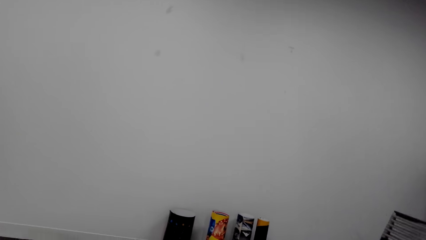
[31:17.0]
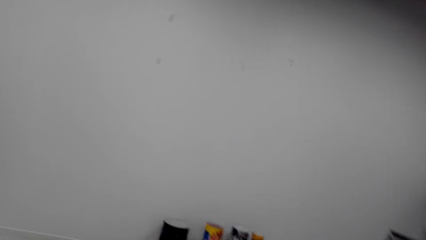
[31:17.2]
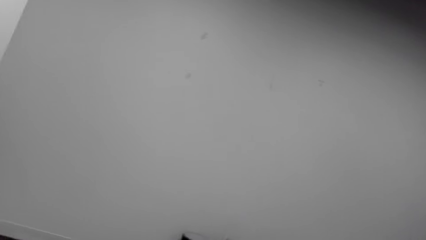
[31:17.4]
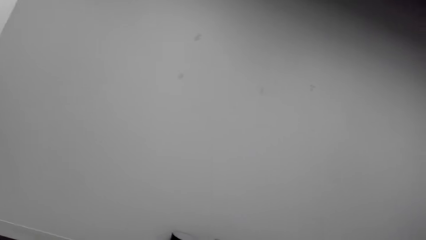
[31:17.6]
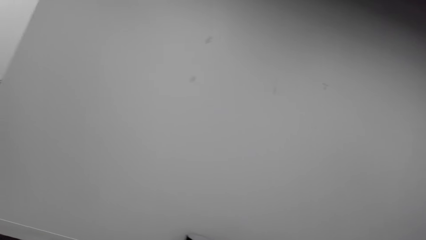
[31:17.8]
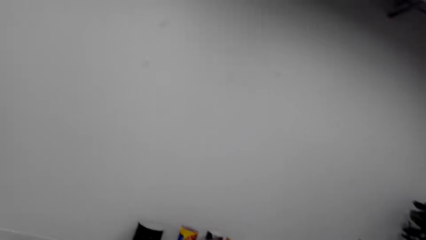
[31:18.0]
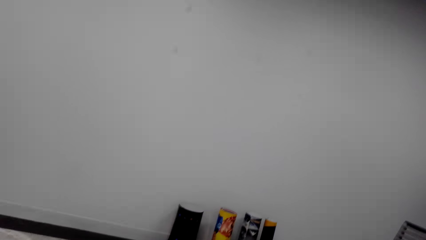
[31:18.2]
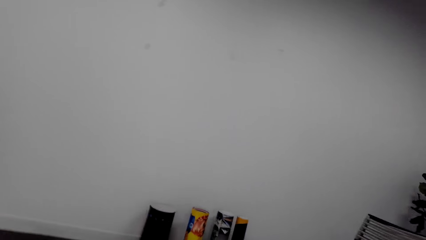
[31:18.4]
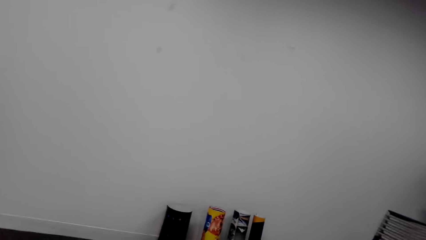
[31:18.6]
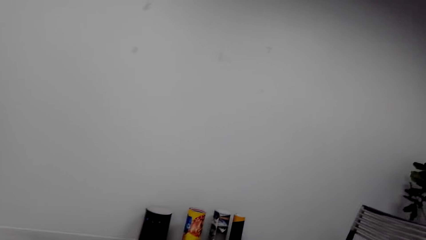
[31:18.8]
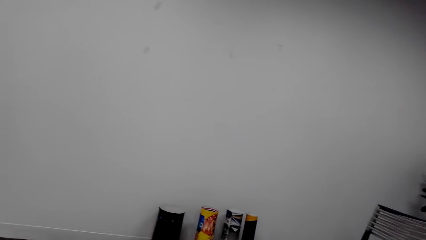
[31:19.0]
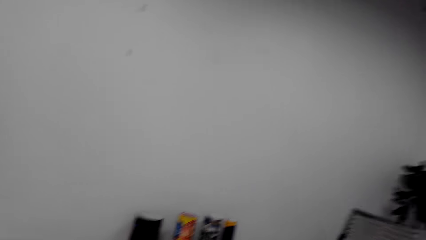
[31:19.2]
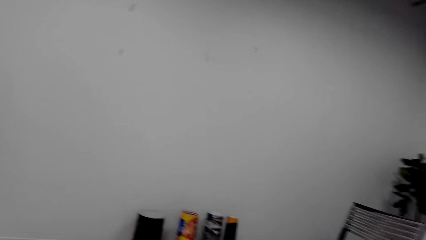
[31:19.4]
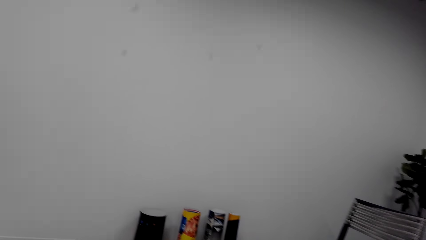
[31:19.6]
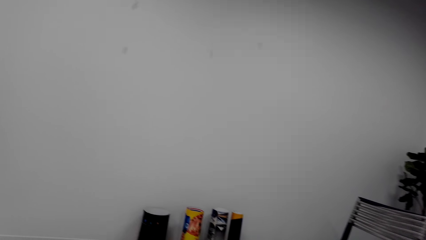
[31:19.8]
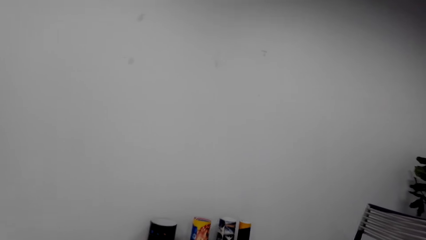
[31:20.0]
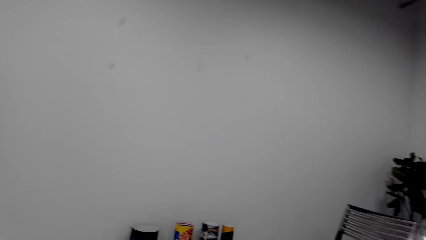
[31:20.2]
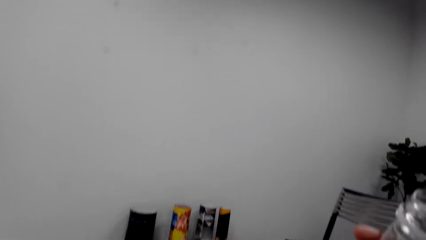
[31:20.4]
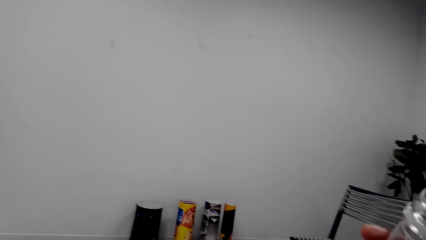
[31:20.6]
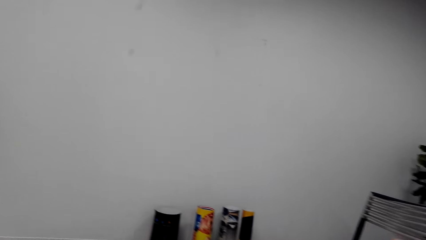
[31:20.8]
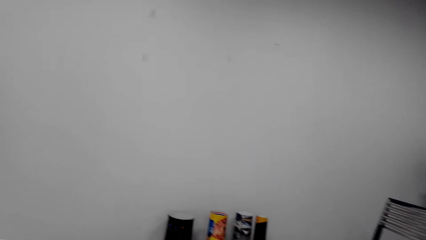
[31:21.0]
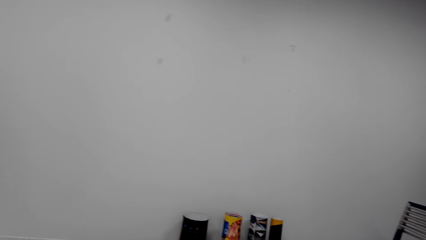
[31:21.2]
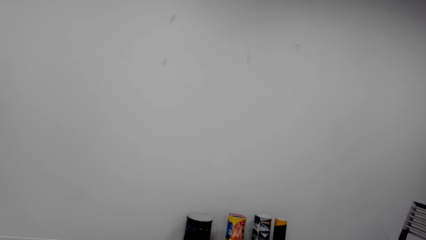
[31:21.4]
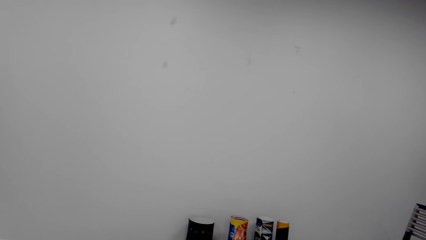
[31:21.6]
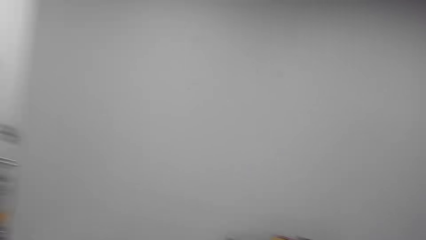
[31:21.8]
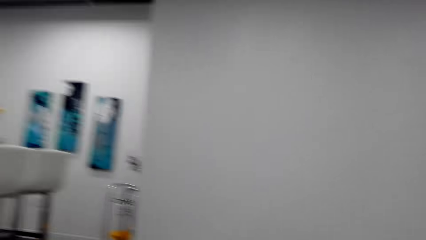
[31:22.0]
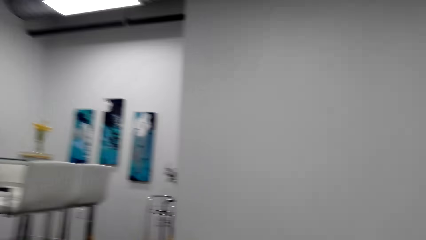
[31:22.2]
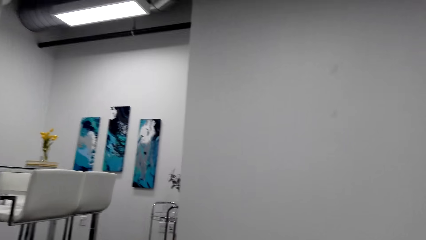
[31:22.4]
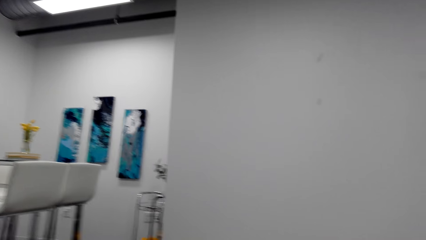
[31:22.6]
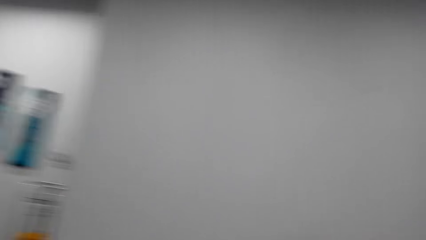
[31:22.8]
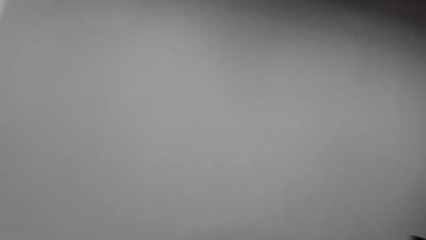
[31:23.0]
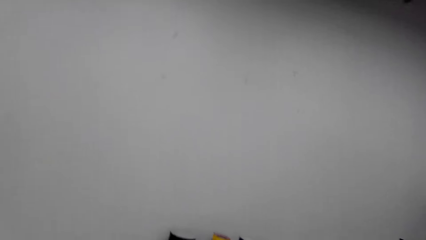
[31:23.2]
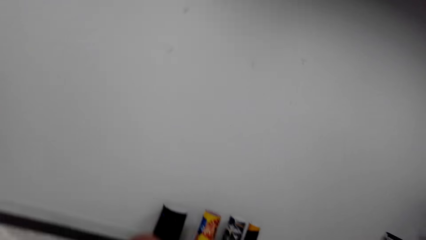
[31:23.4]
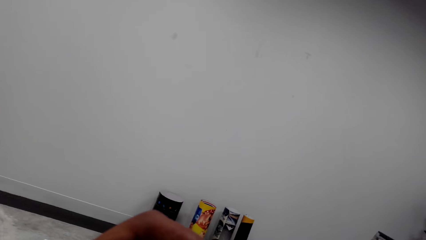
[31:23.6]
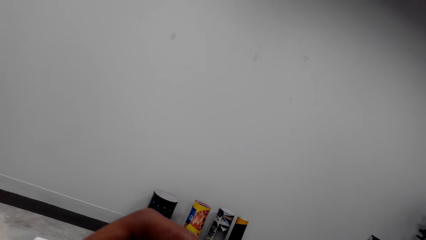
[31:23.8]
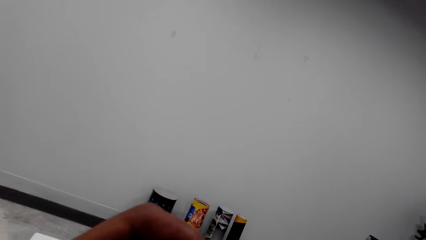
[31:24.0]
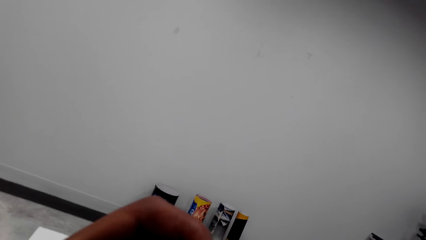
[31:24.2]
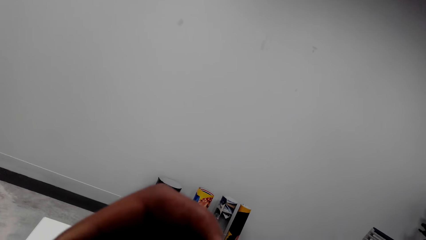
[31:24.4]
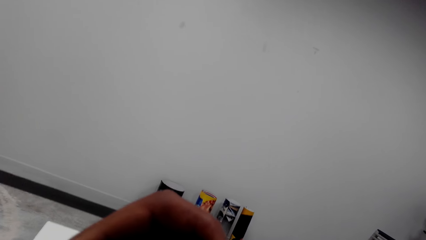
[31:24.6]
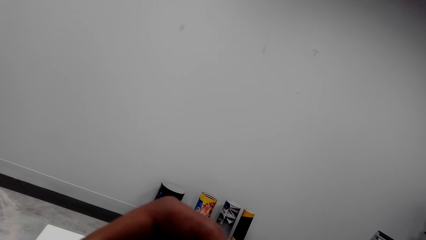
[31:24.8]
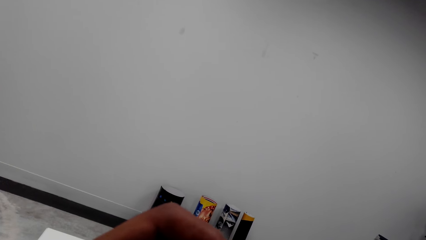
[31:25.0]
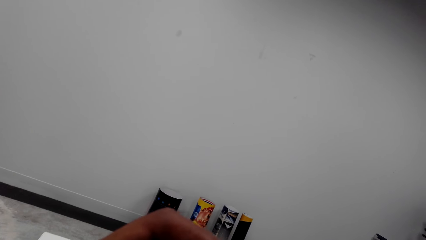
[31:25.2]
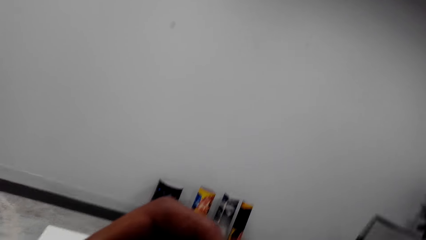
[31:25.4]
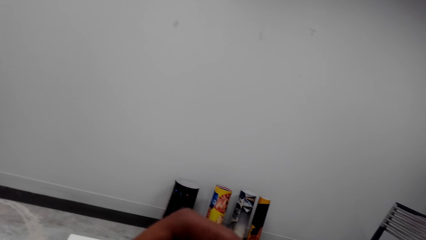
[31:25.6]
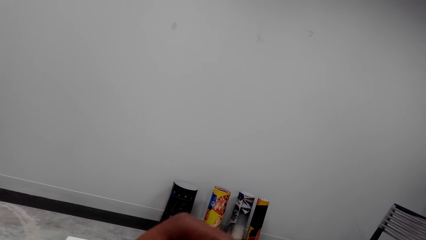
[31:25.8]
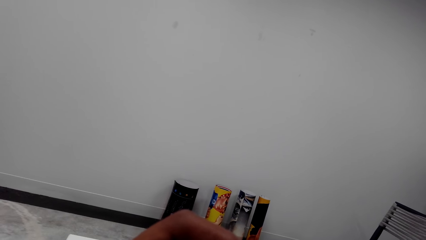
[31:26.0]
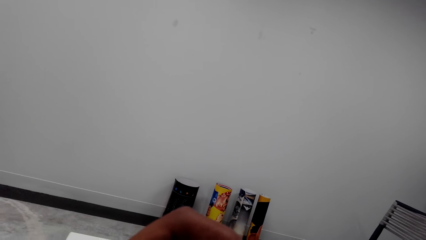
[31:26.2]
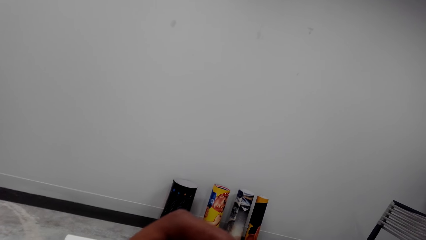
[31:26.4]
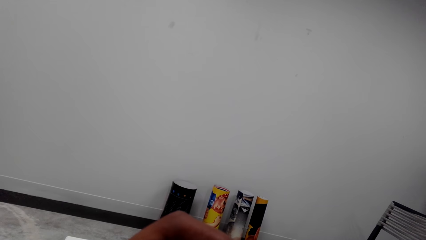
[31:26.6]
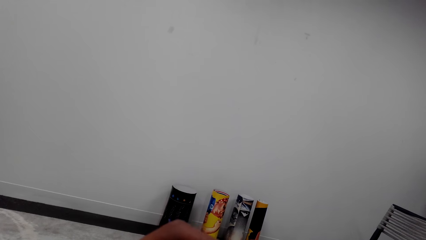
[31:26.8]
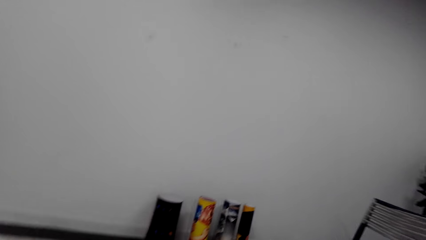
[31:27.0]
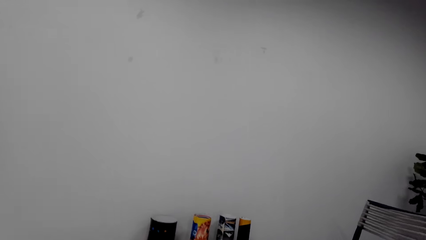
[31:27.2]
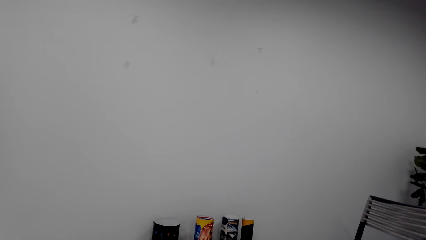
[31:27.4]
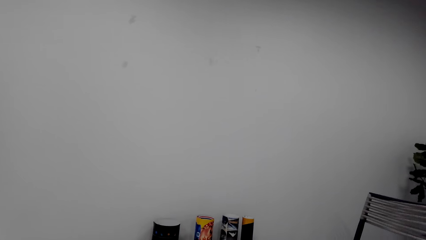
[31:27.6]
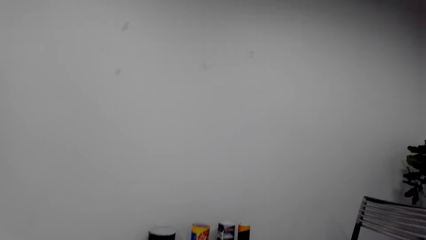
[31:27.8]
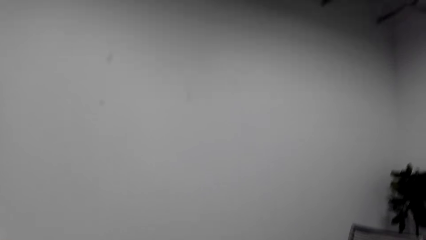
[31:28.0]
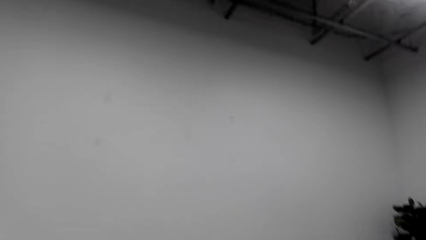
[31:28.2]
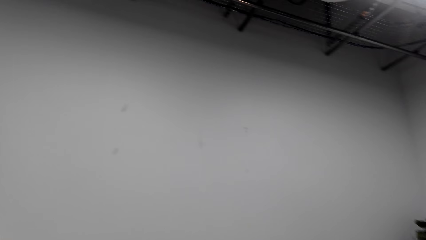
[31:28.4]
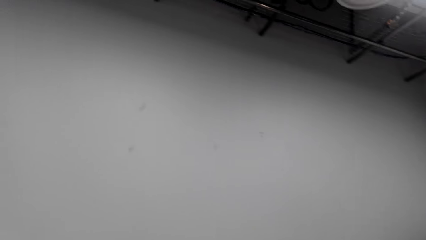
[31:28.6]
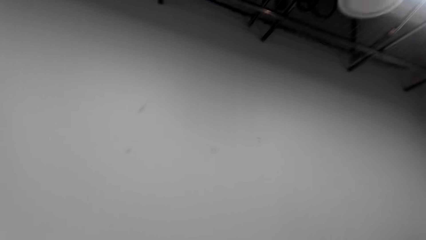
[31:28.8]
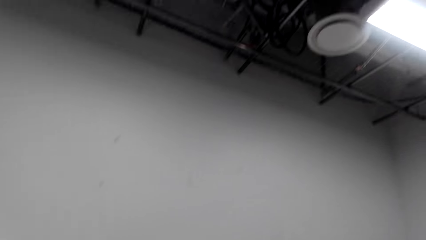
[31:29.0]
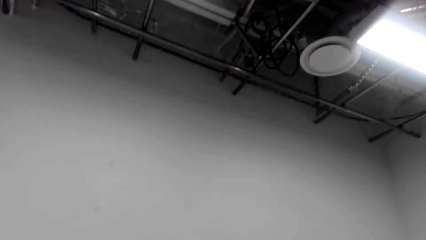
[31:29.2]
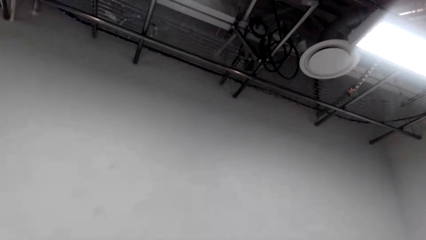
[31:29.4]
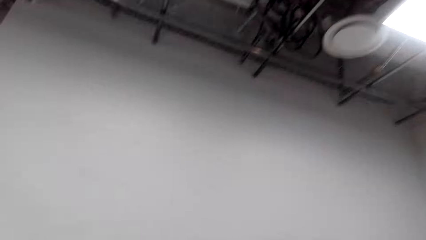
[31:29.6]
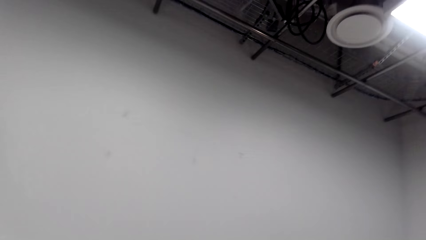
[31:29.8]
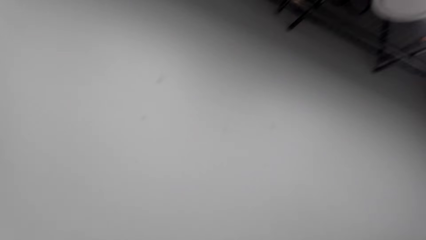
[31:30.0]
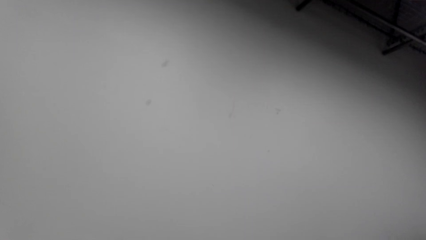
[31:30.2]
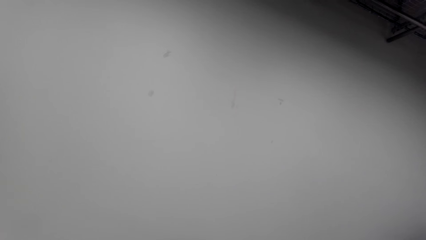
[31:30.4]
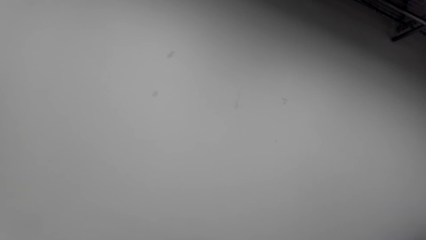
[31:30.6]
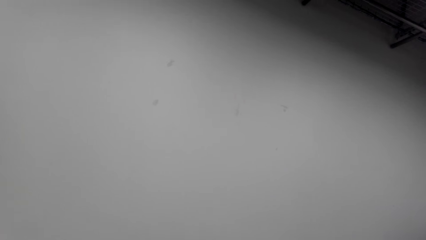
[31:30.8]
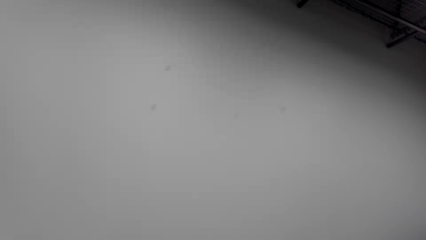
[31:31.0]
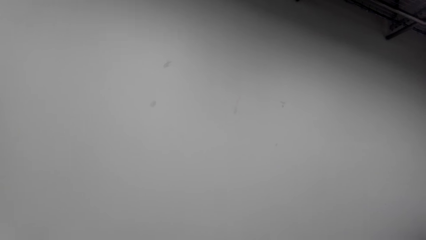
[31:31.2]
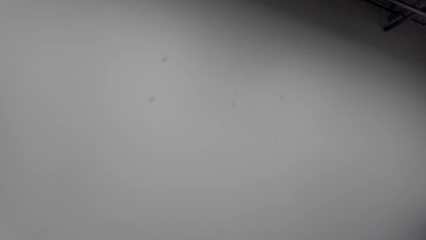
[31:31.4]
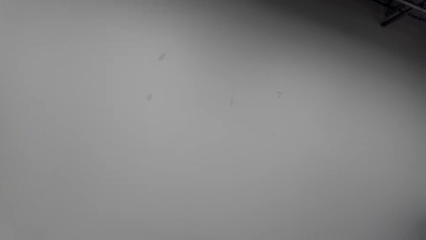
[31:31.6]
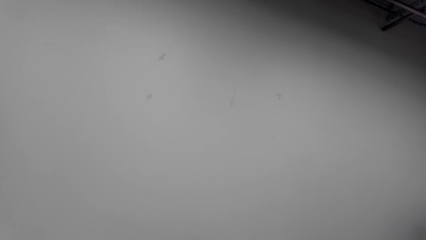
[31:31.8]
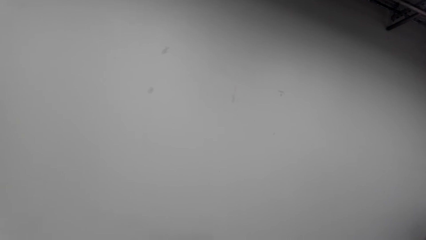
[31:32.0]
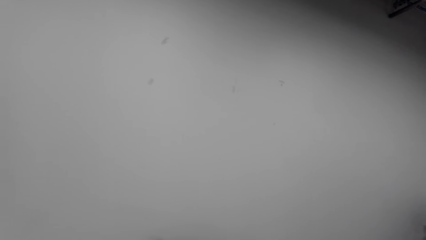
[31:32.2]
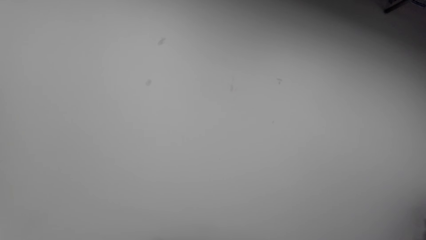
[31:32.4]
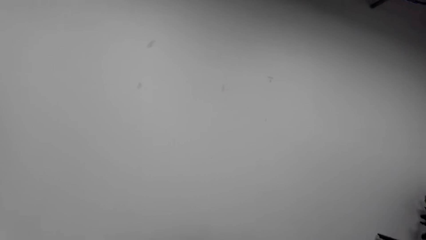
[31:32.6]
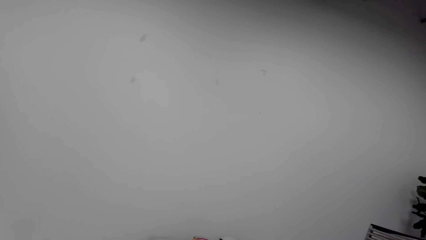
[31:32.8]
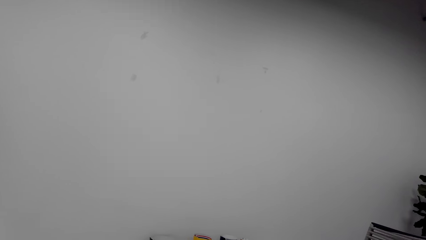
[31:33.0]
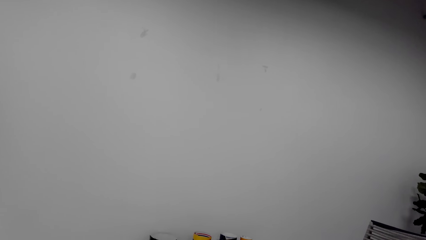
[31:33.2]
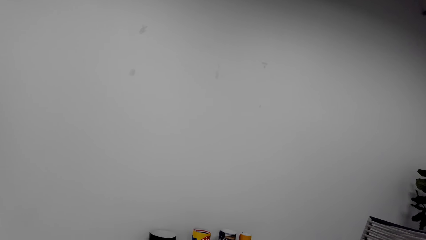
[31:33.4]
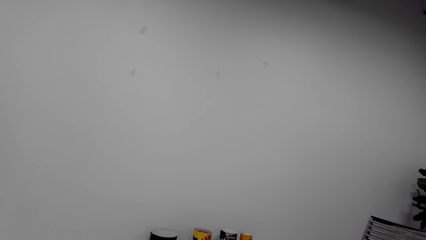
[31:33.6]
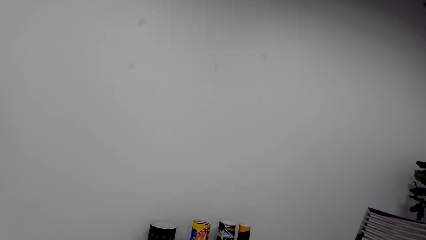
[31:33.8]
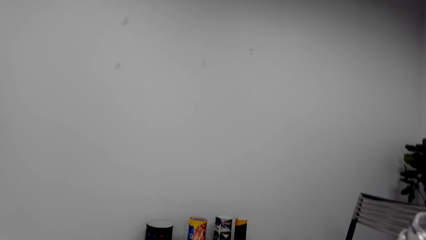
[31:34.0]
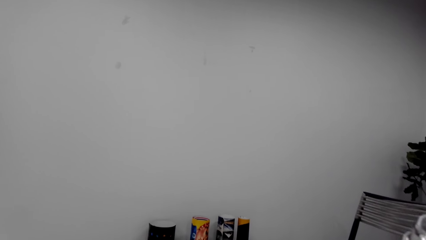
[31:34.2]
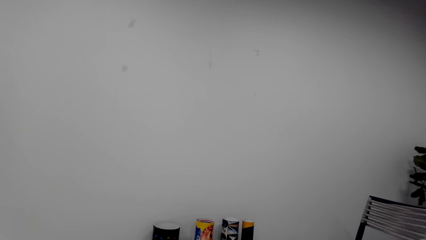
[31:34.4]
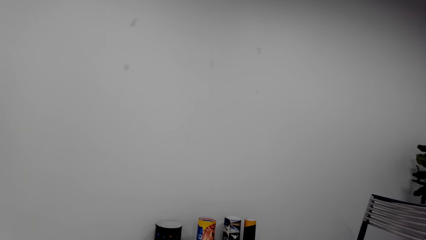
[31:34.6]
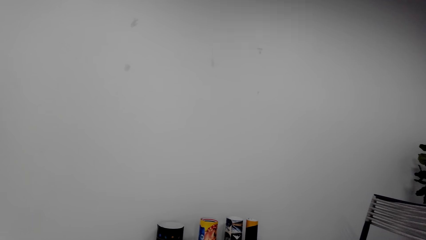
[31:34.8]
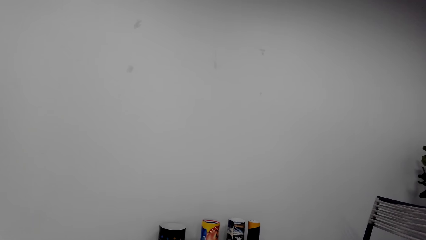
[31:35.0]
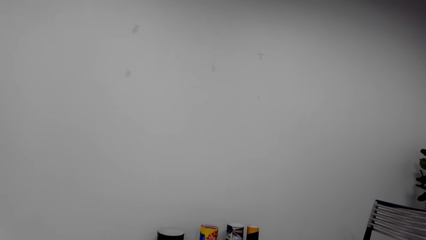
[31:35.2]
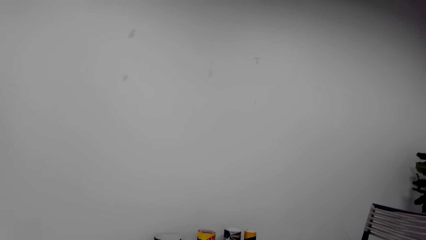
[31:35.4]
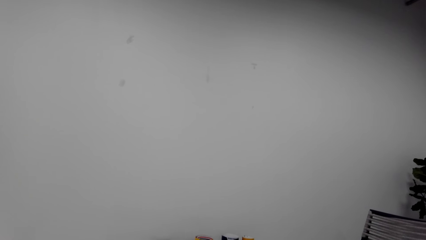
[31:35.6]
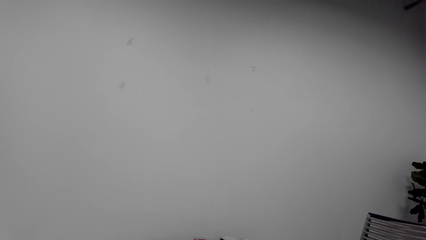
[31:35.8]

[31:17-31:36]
The camera wearer lifts the left hand. They look at the phone. They look around. They look at the roof. They look around.
